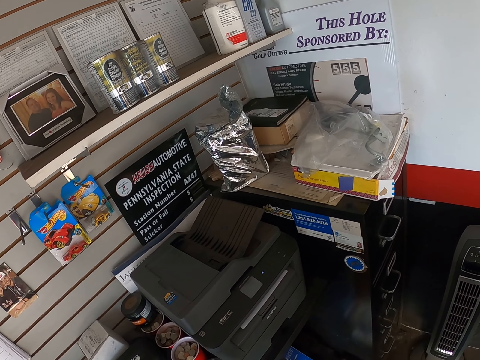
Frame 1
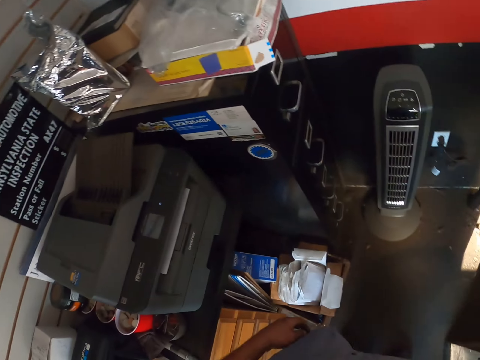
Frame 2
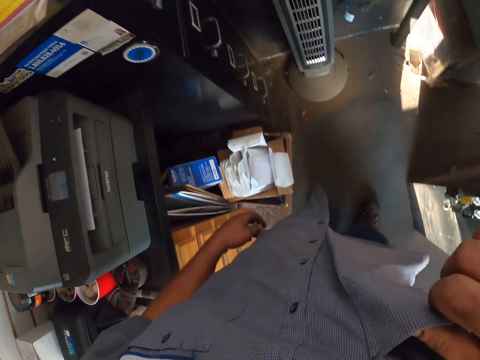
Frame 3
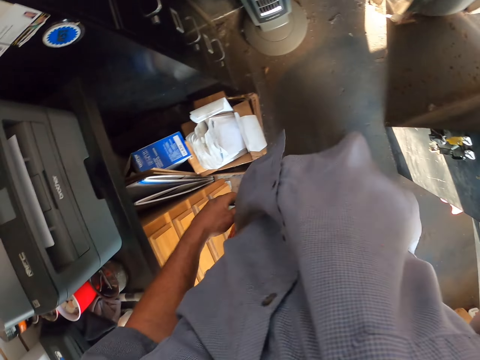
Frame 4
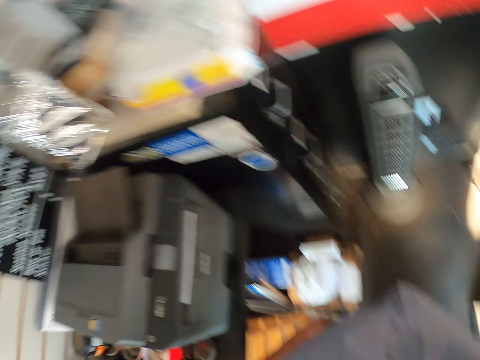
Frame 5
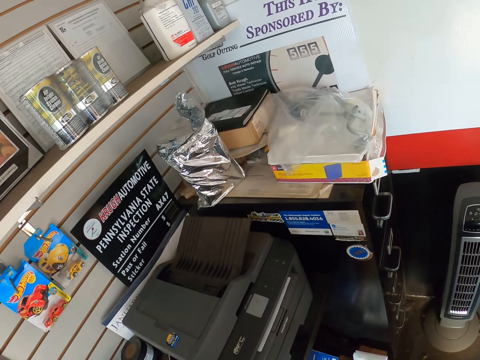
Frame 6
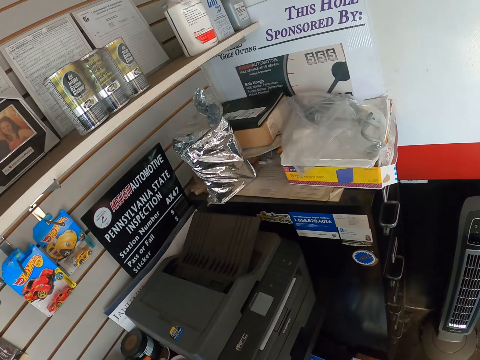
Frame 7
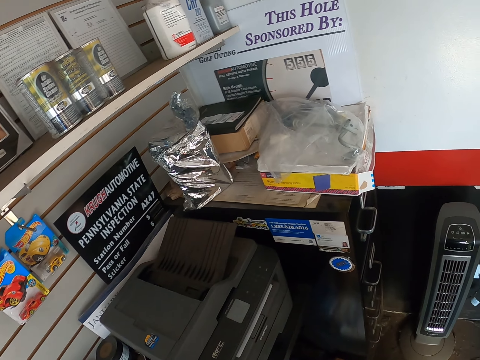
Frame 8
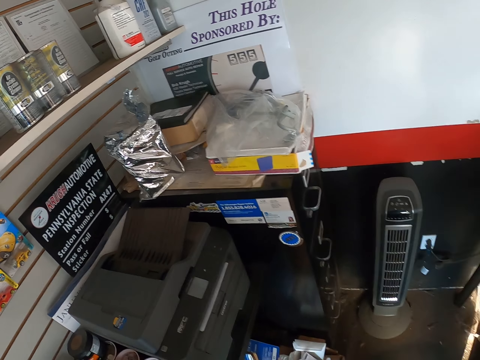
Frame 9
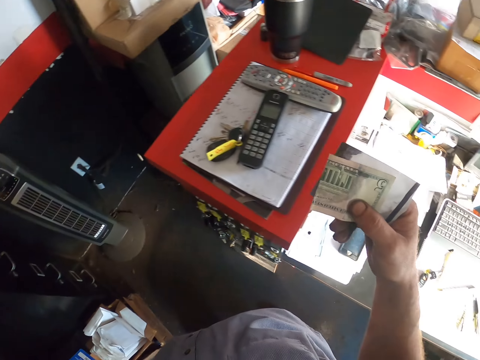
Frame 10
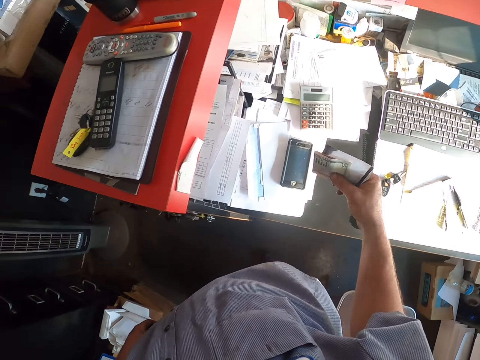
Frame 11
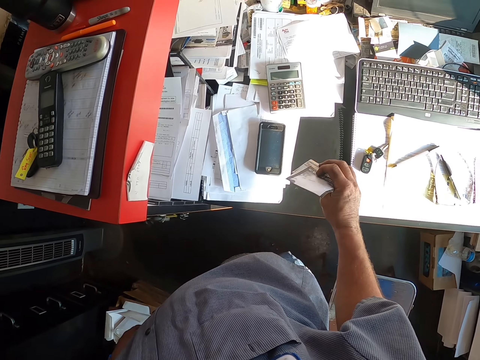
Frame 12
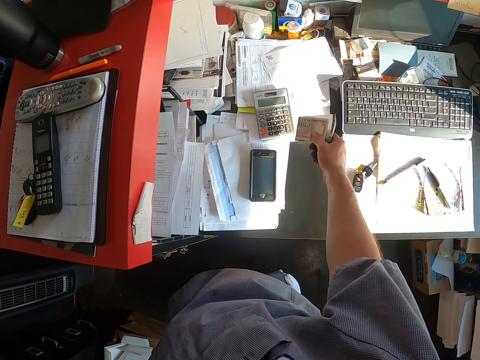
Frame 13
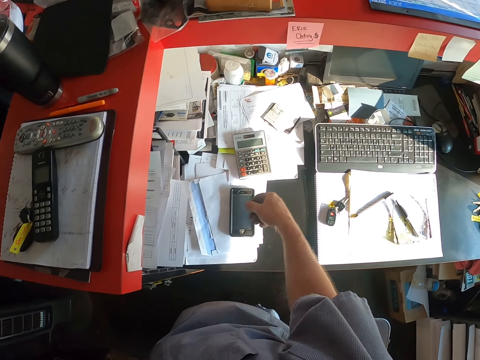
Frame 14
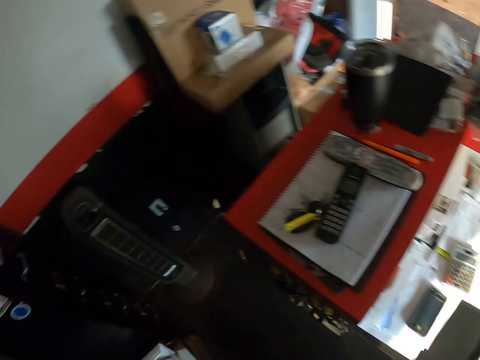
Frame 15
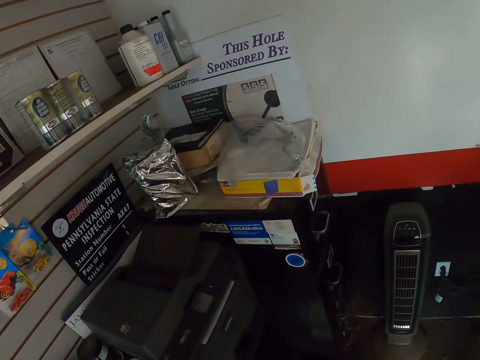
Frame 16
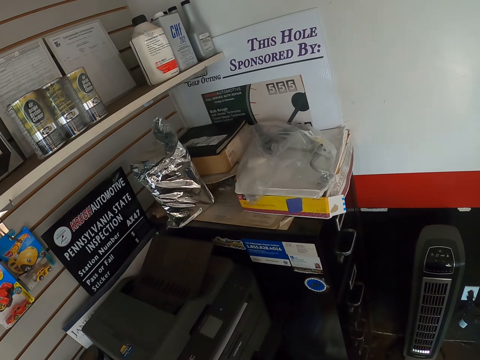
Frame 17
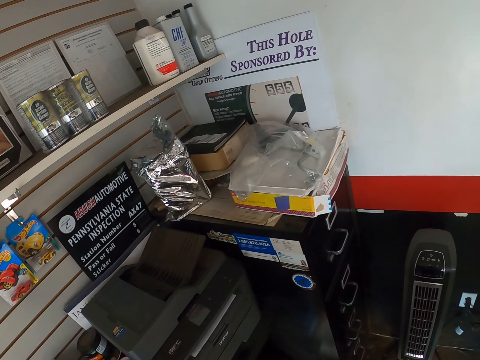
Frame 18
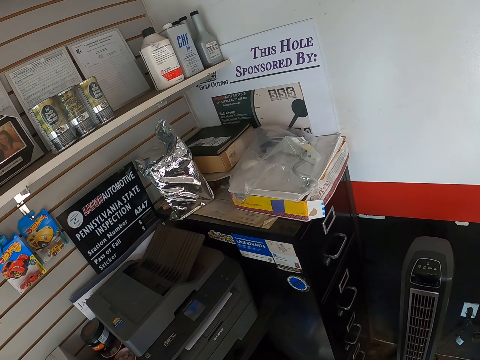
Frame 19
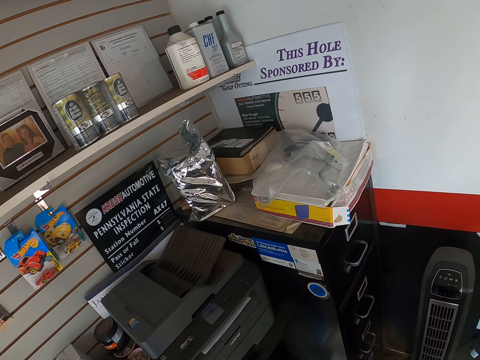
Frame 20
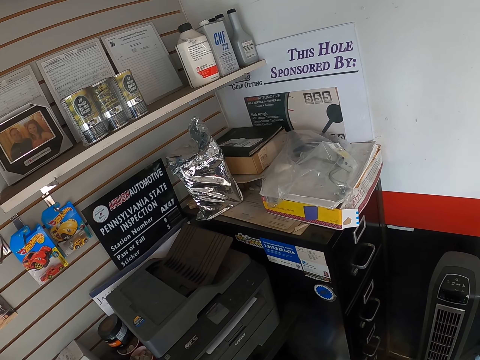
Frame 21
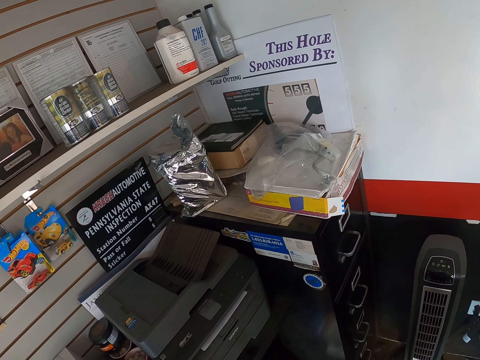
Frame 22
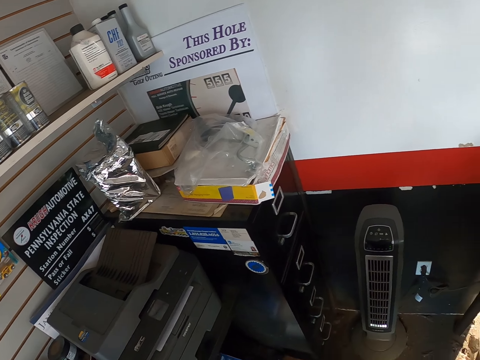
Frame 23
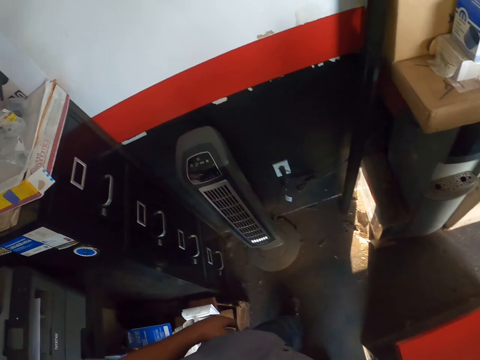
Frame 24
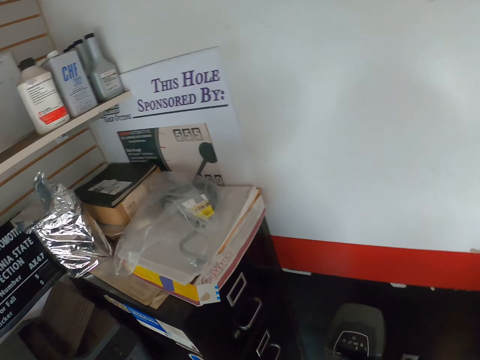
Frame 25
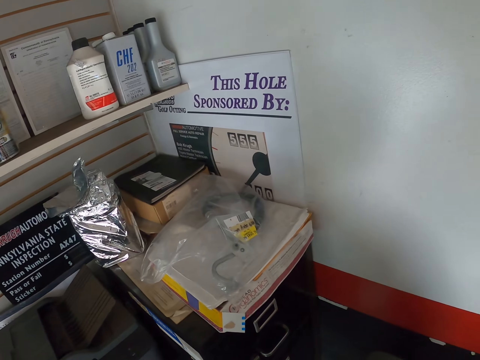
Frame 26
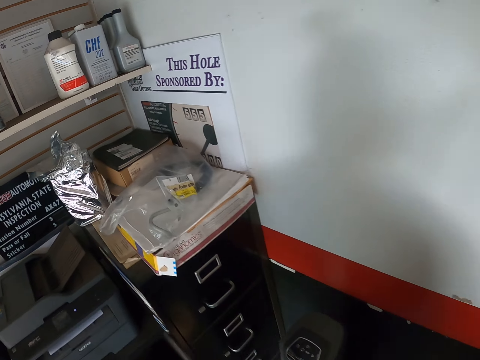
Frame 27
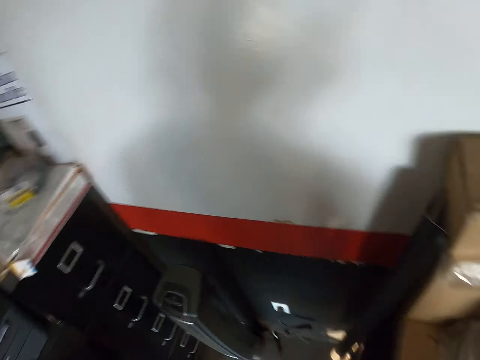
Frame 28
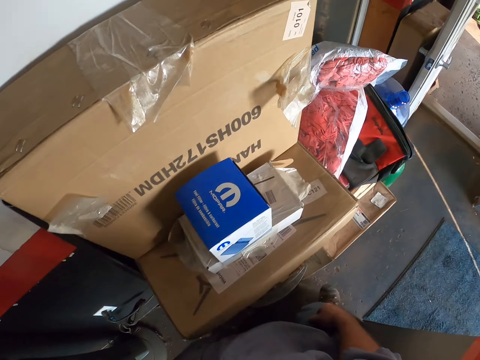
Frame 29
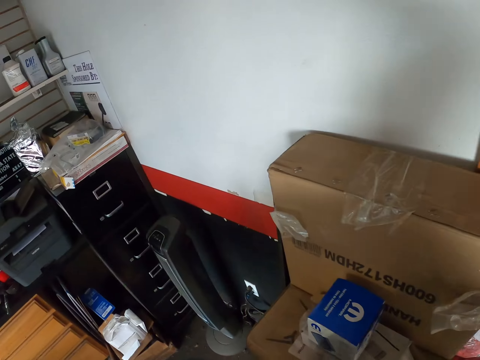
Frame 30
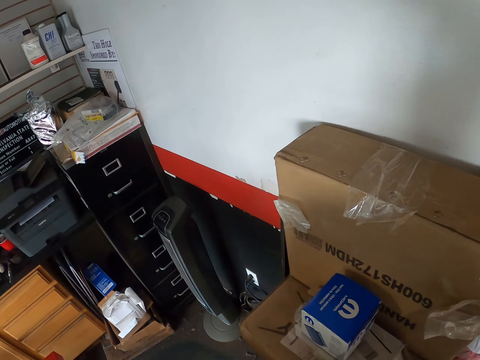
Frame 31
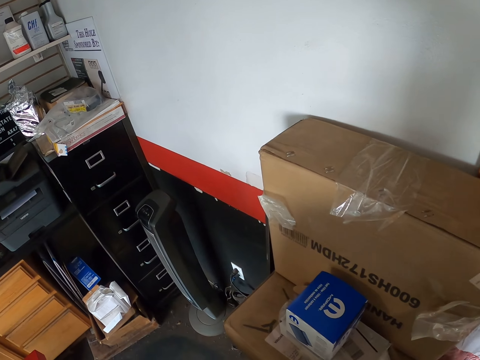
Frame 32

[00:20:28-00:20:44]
The camera wearer removes money in the pocket. They move the shirt towards the face. They hold the money and a paper. They drop the money and the paper on the table. They move around.

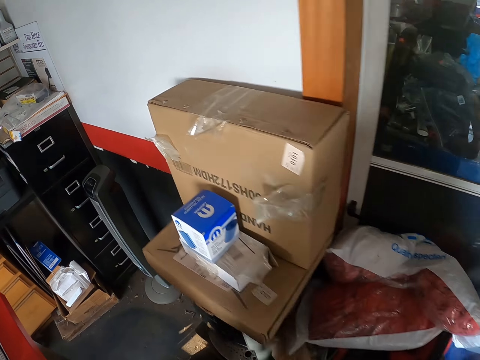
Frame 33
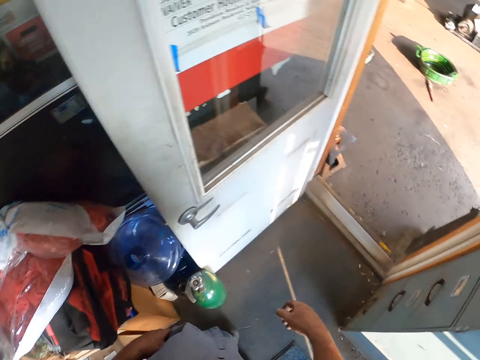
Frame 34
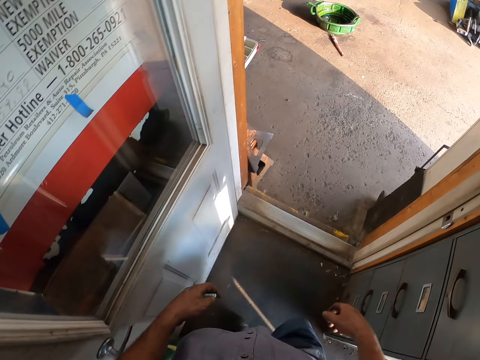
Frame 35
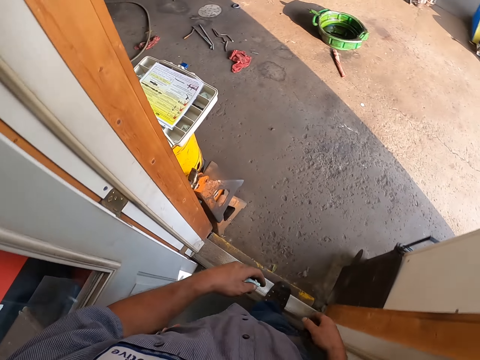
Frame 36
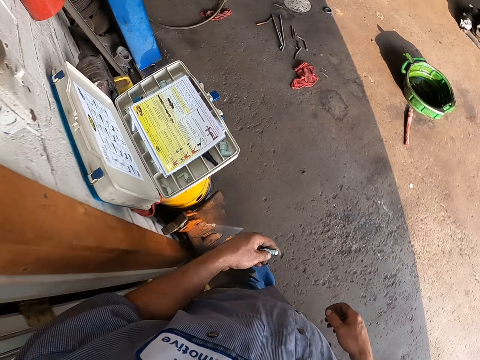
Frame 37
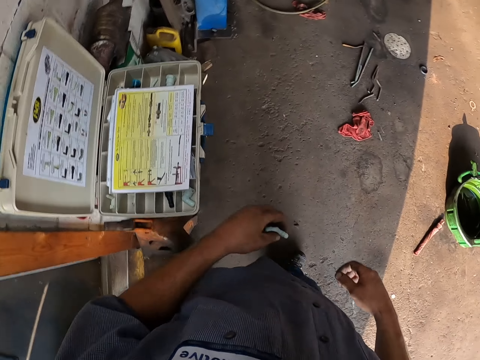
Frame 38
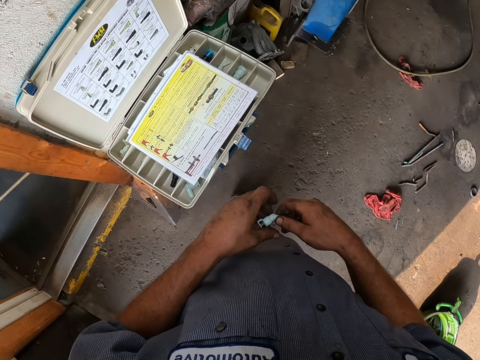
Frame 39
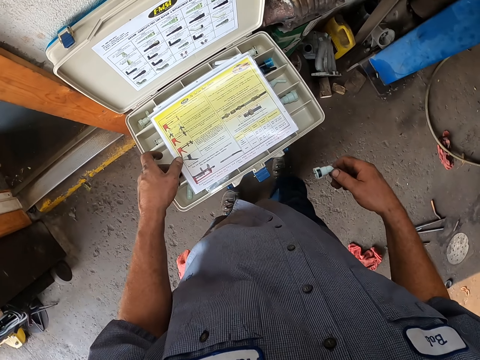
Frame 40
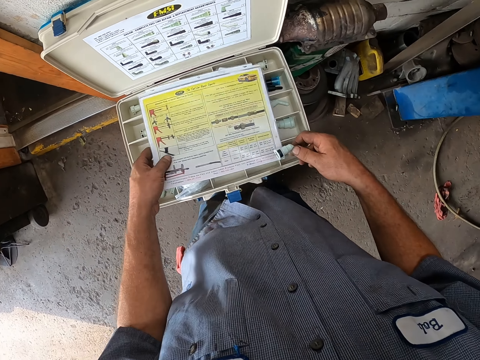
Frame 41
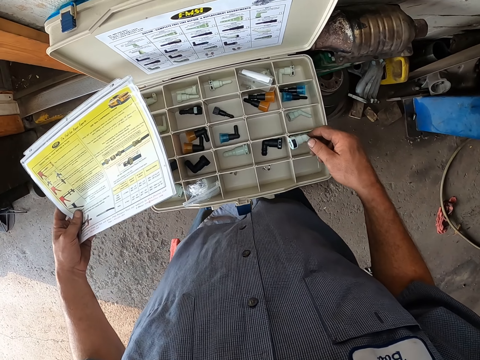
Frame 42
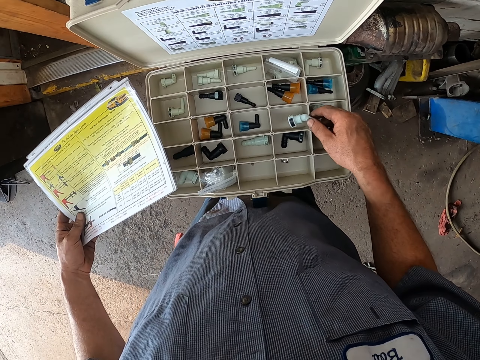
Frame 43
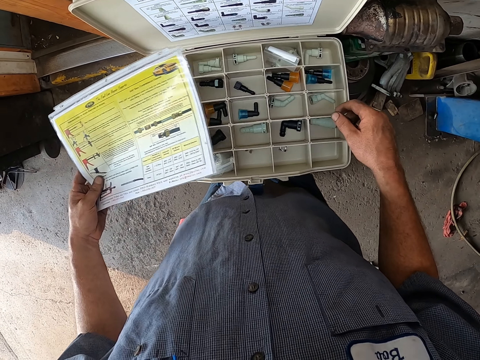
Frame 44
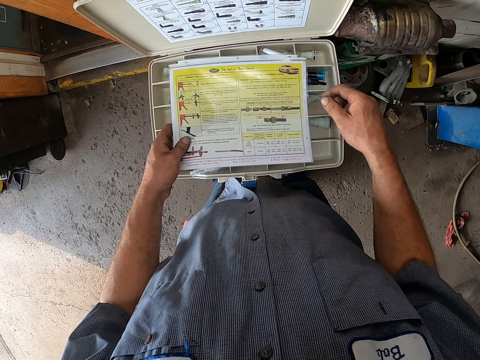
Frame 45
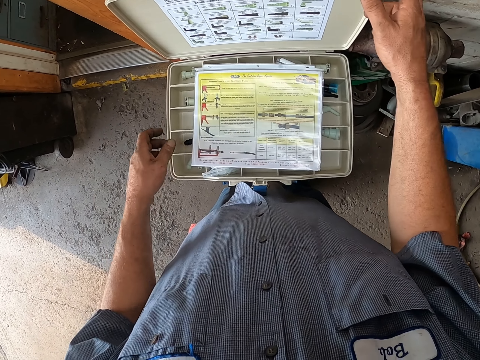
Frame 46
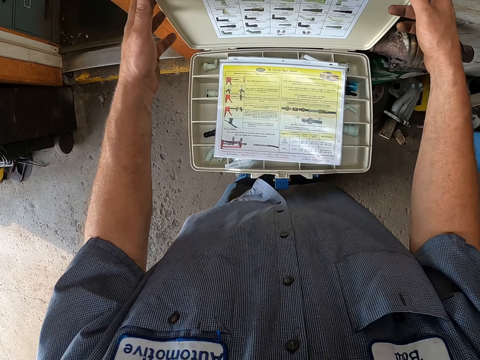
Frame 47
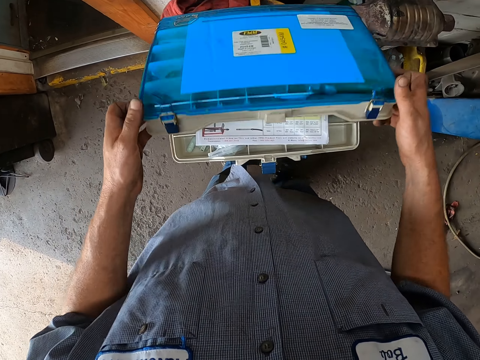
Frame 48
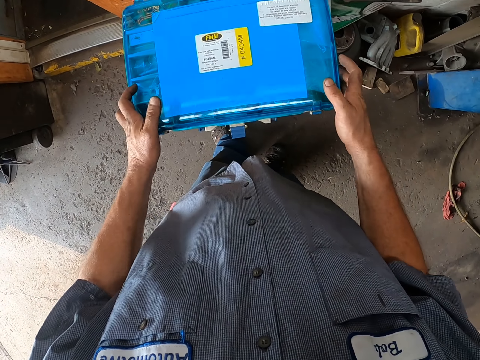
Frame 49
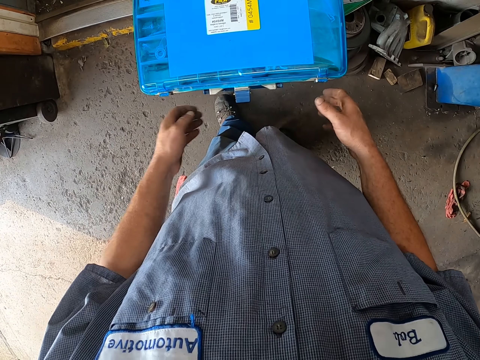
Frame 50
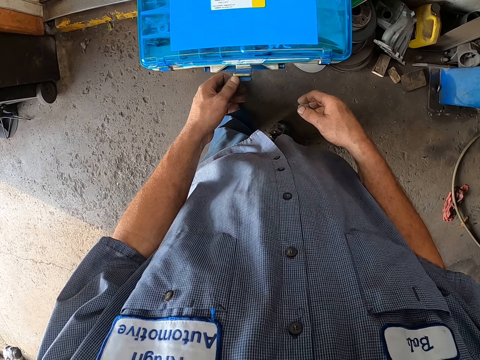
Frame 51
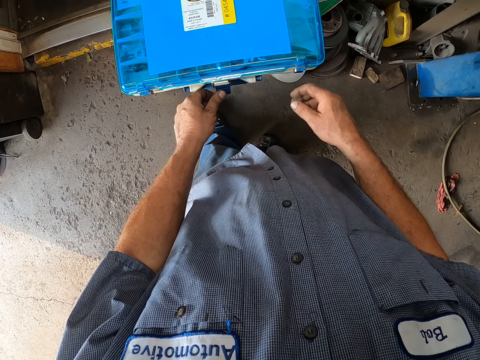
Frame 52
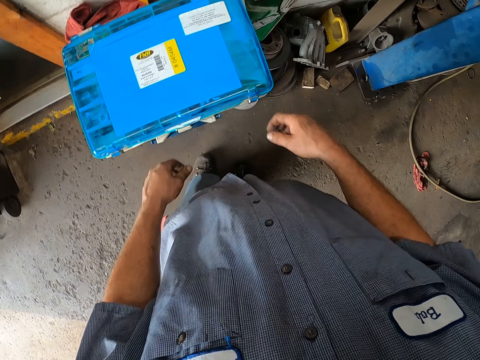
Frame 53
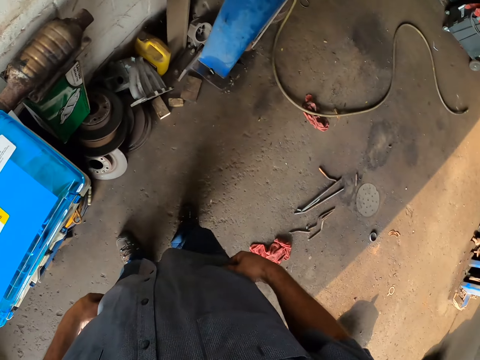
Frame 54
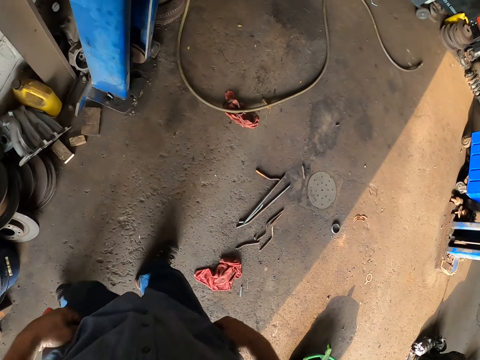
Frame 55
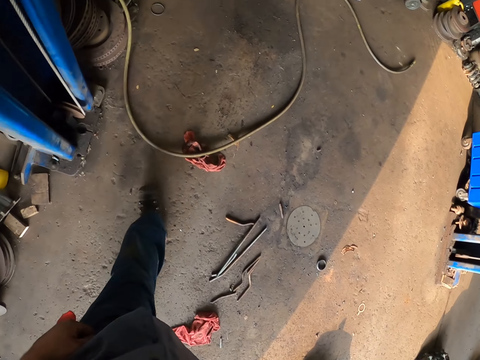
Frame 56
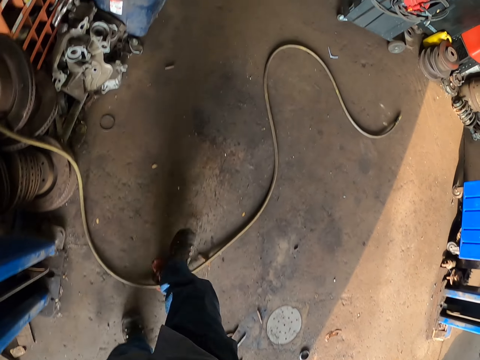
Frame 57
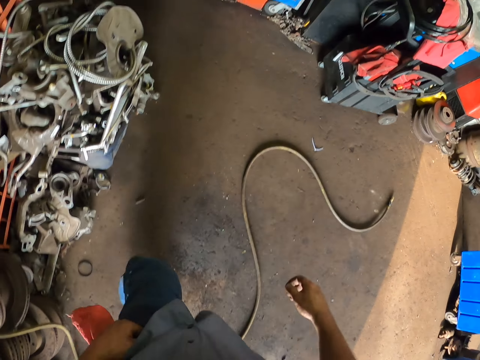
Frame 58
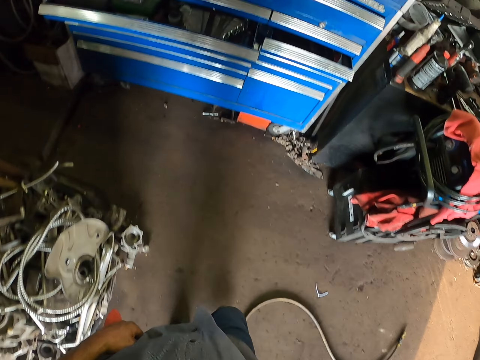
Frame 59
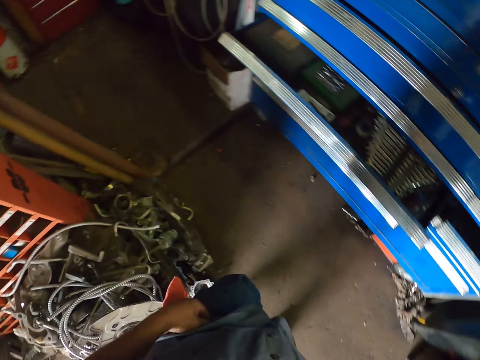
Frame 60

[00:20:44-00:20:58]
The camera wearer walks outside. They exchange a car spare part to the other hand. They pick up a manual. They drop the car spare part in the toolbox. They drop the manual. They close the toolbox. They lock the toolbox. They walk around.
